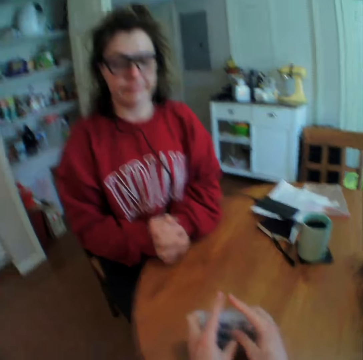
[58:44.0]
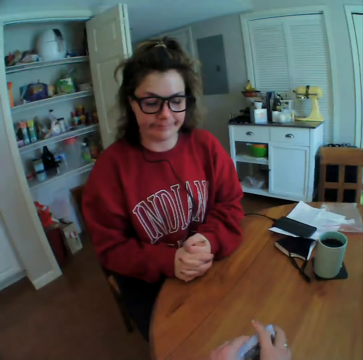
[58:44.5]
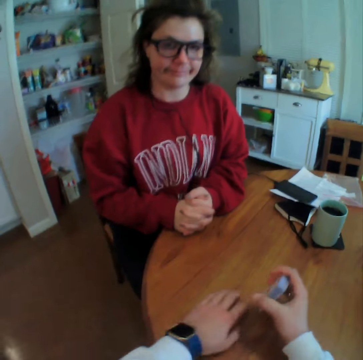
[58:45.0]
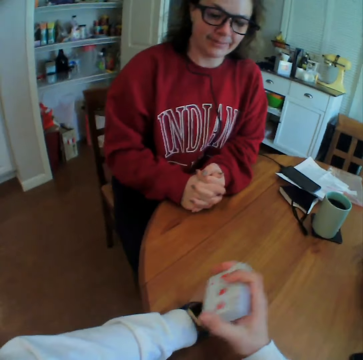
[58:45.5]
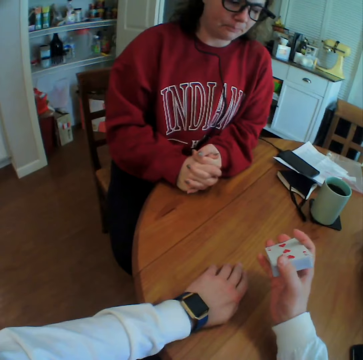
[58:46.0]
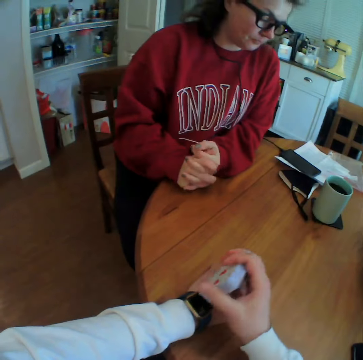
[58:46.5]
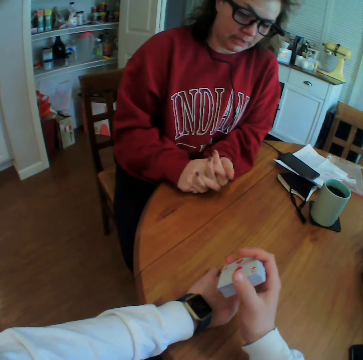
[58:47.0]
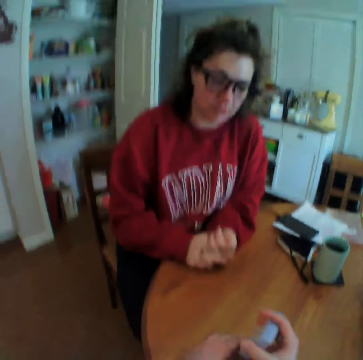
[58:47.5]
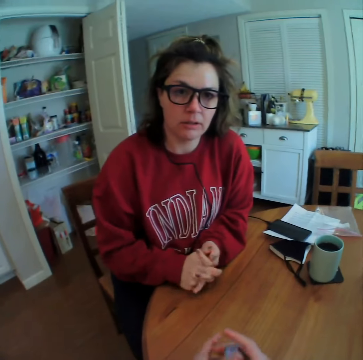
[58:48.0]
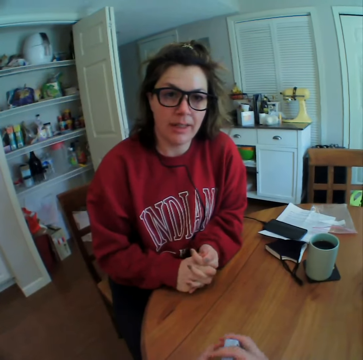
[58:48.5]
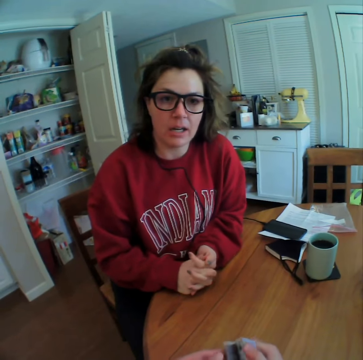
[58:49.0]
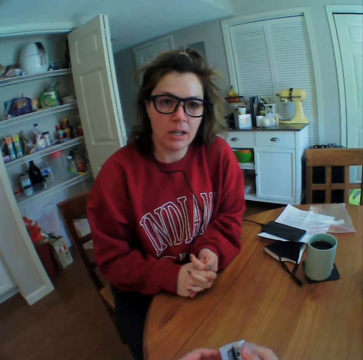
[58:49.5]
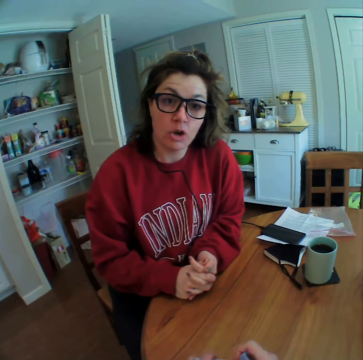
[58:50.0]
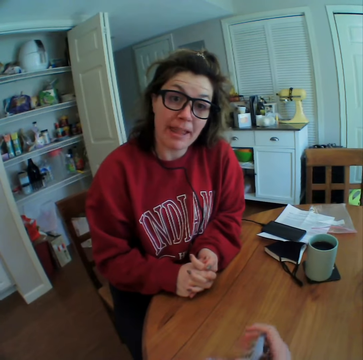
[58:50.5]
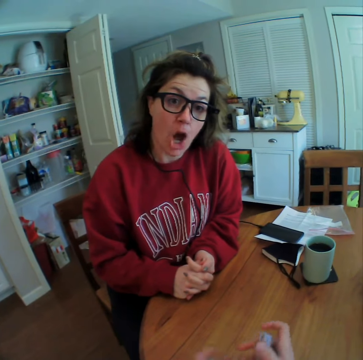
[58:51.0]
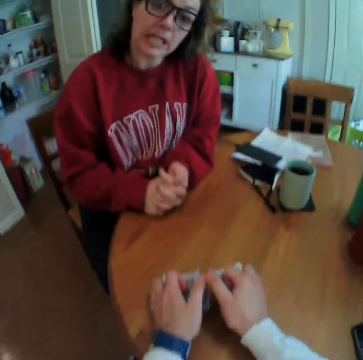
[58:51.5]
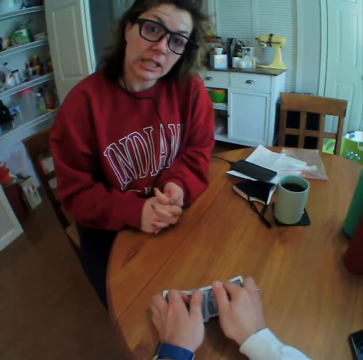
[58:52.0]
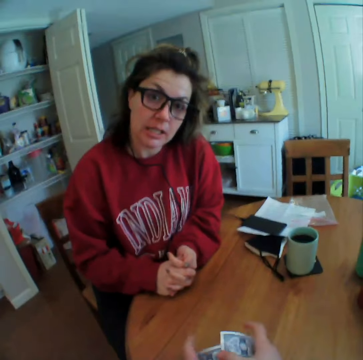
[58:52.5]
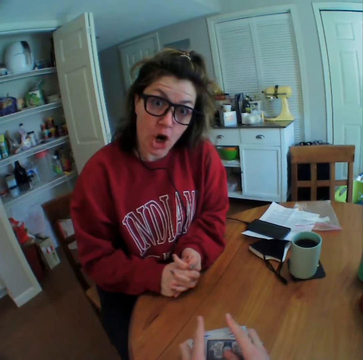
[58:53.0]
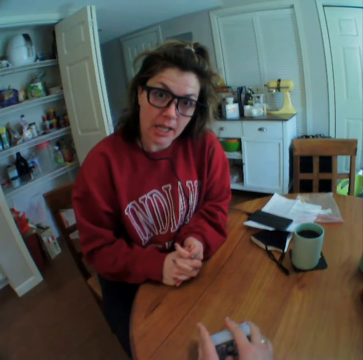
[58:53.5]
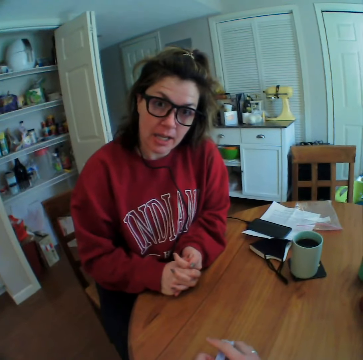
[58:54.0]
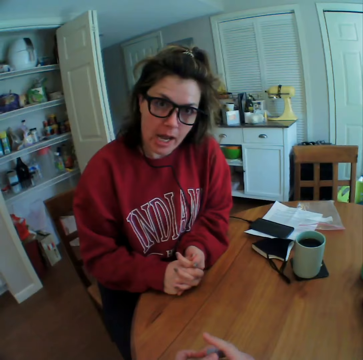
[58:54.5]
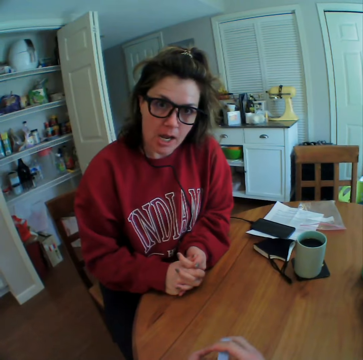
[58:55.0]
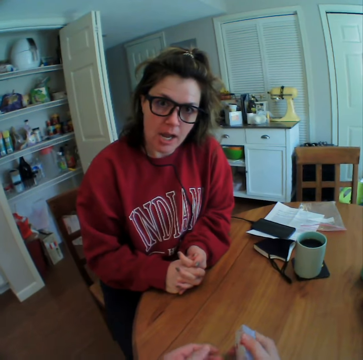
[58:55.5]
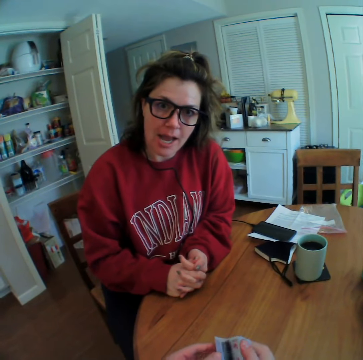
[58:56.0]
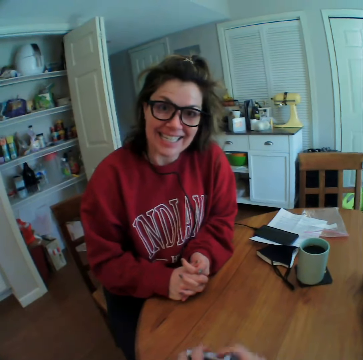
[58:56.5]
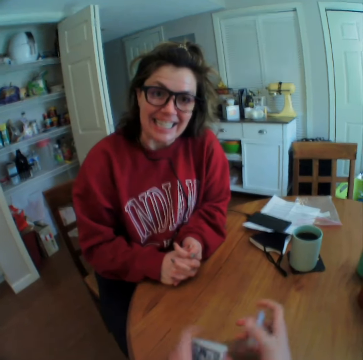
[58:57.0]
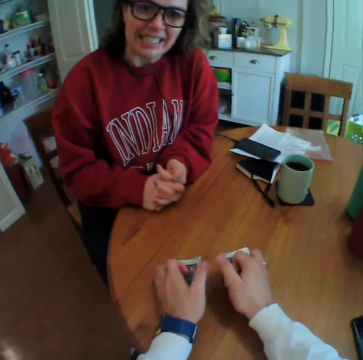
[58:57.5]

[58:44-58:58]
The camera wearer shuffles the cards. They talk to a lady. They interact with the lady. They talk to the lady again.

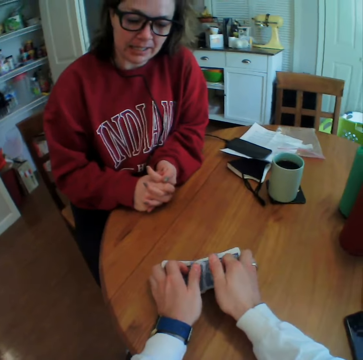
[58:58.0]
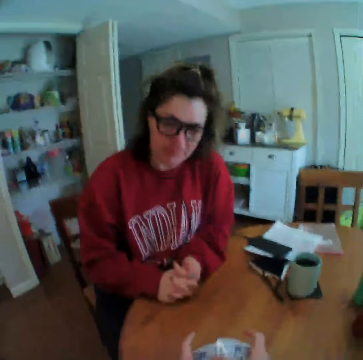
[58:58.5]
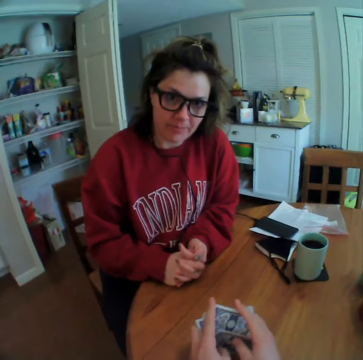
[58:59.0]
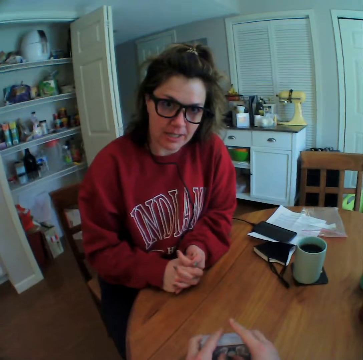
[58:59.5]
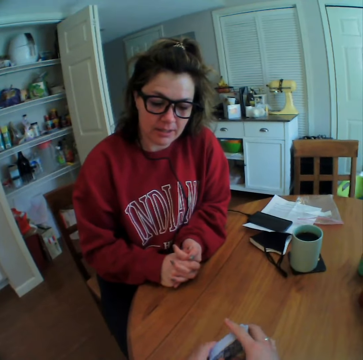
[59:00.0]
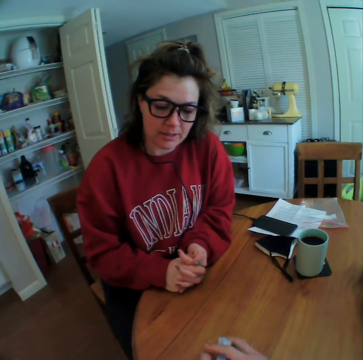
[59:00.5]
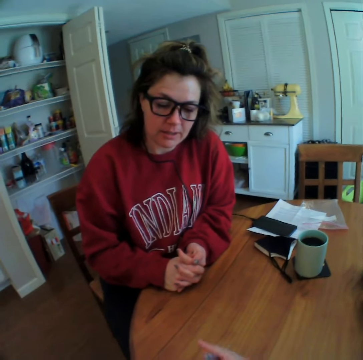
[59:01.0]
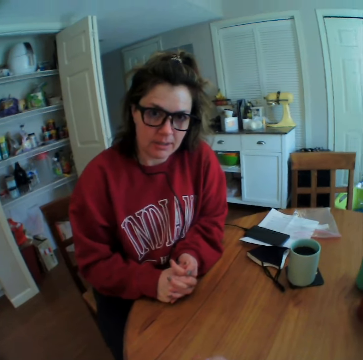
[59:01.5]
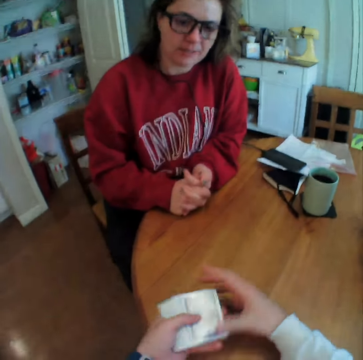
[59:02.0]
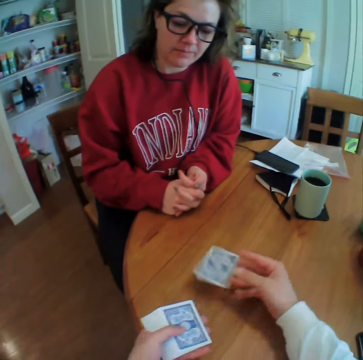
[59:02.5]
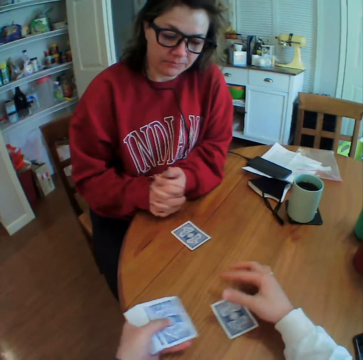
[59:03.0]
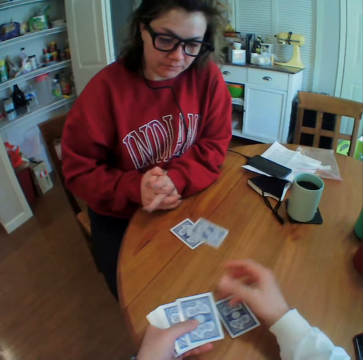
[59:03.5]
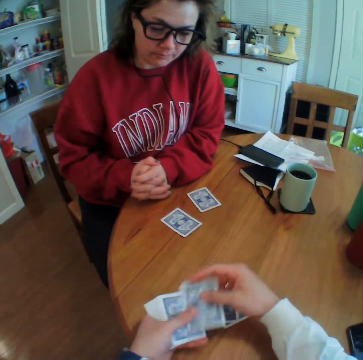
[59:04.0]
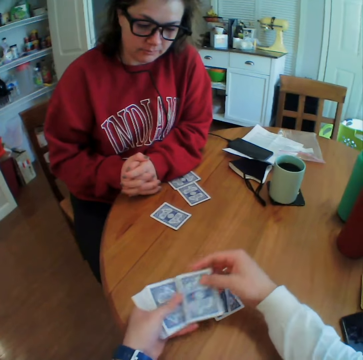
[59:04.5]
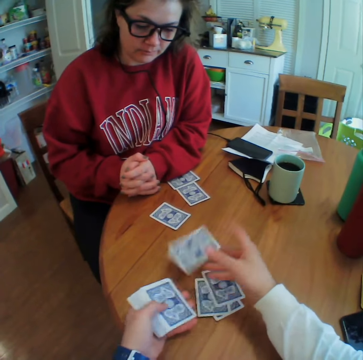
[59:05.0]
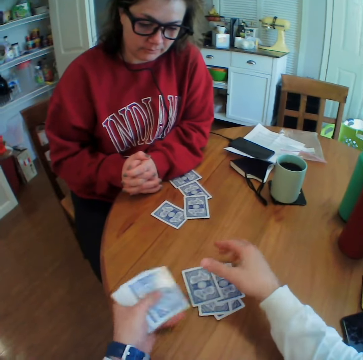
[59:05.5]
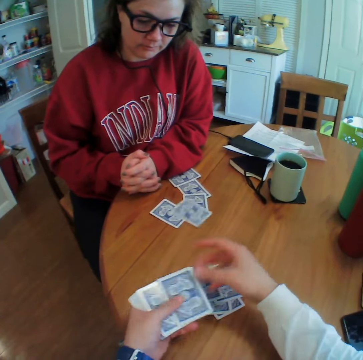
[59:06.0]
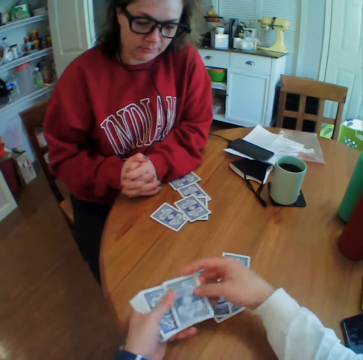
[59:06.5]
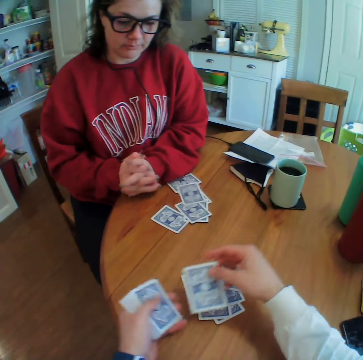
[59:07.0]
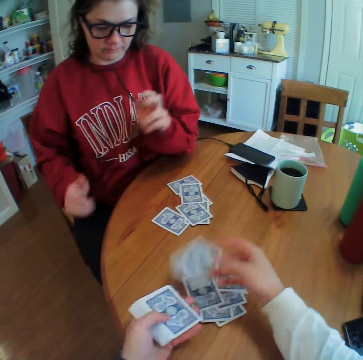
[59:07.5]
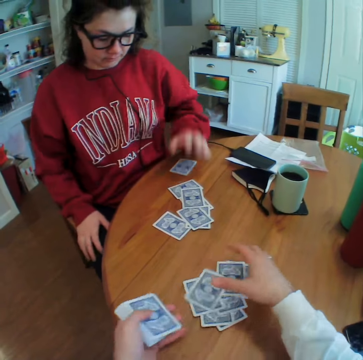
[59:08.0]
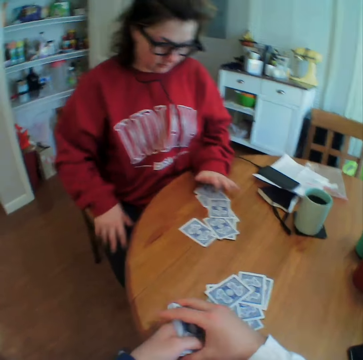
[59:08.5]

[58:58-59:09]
The camera wearer arranges cards on the table. They share cards with a lady.

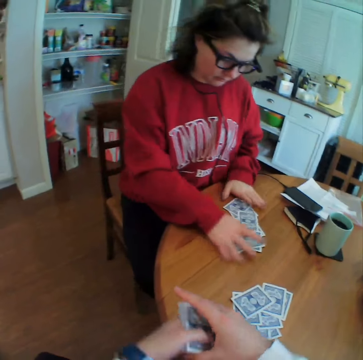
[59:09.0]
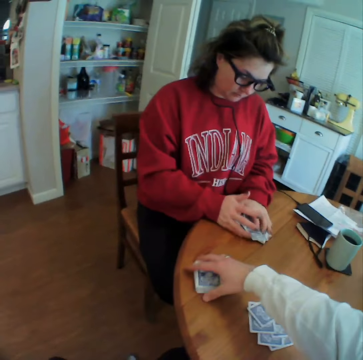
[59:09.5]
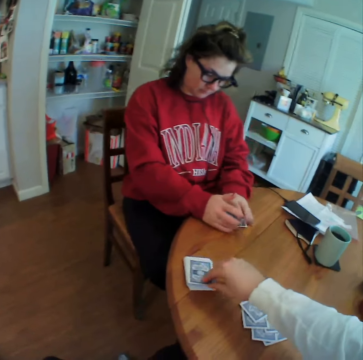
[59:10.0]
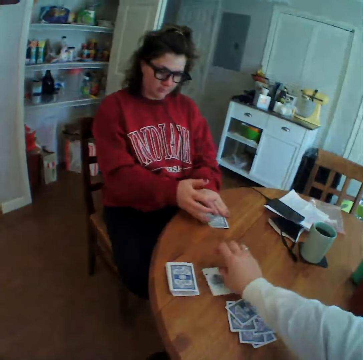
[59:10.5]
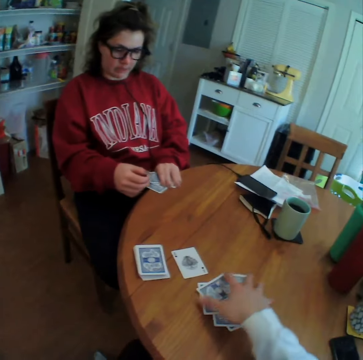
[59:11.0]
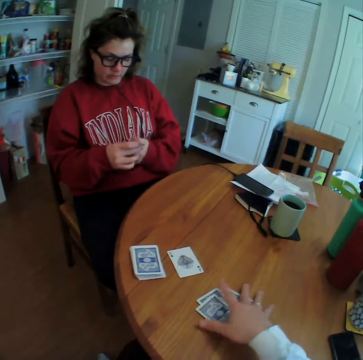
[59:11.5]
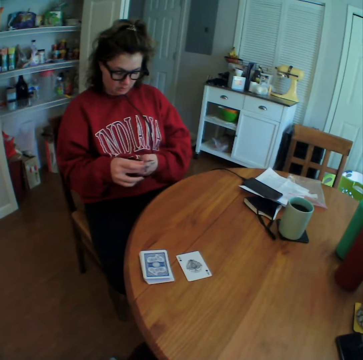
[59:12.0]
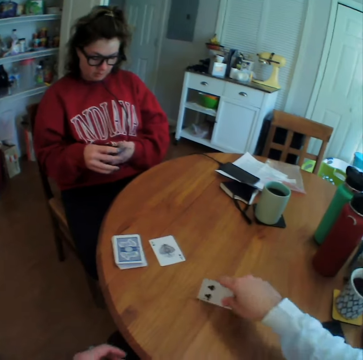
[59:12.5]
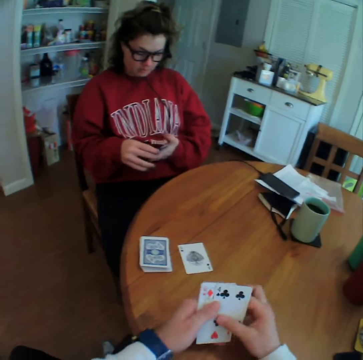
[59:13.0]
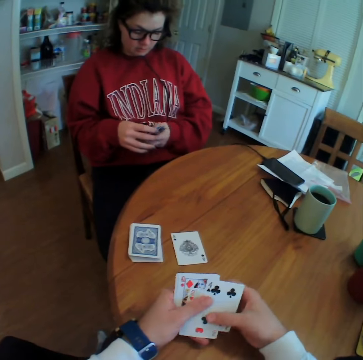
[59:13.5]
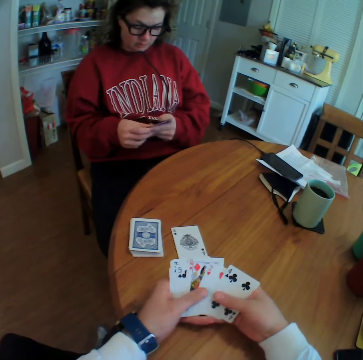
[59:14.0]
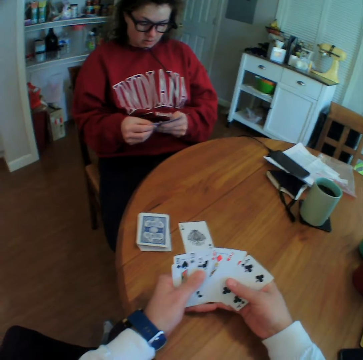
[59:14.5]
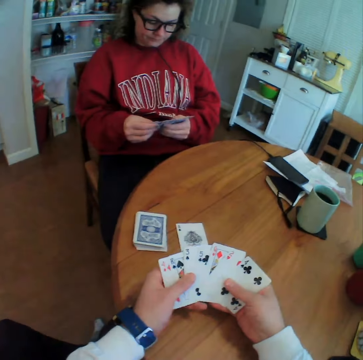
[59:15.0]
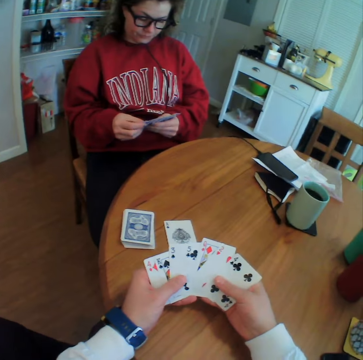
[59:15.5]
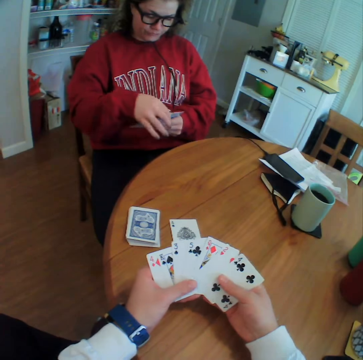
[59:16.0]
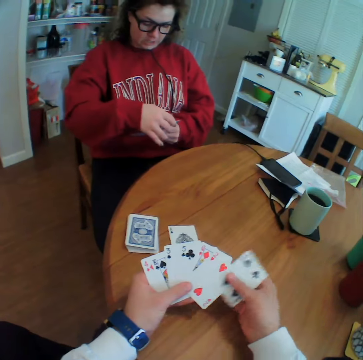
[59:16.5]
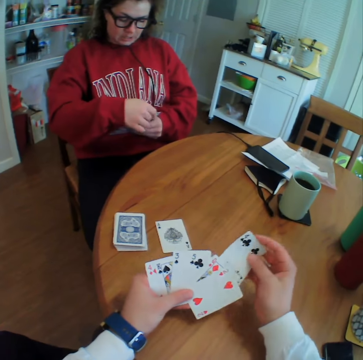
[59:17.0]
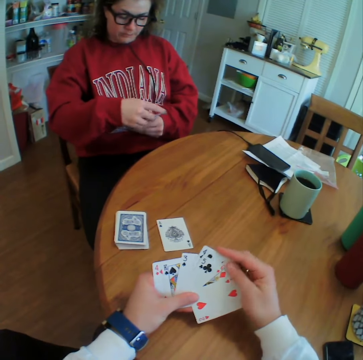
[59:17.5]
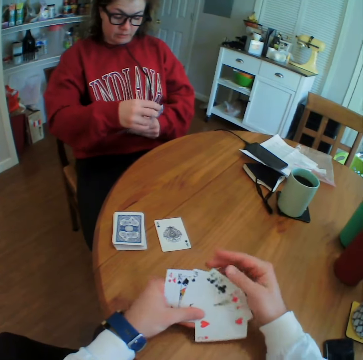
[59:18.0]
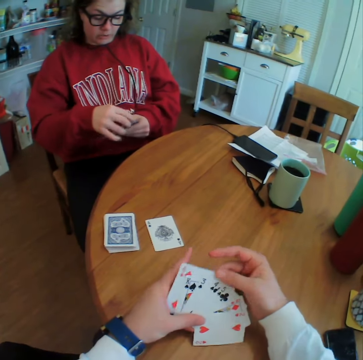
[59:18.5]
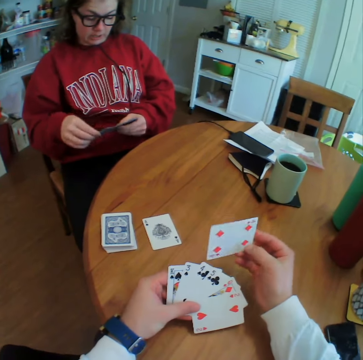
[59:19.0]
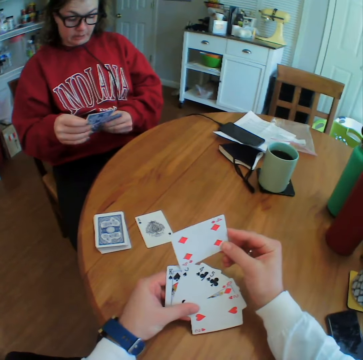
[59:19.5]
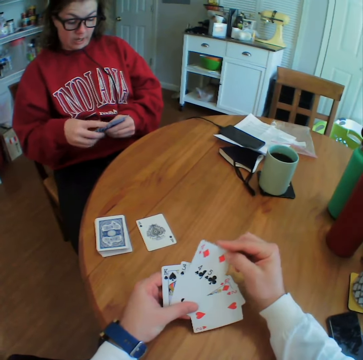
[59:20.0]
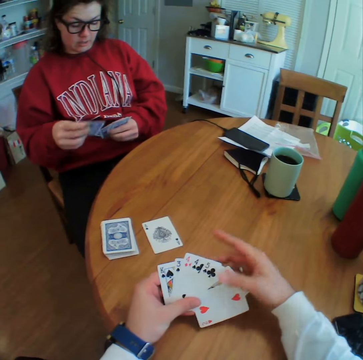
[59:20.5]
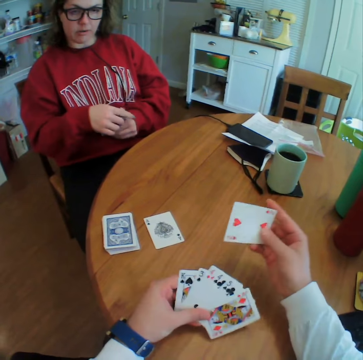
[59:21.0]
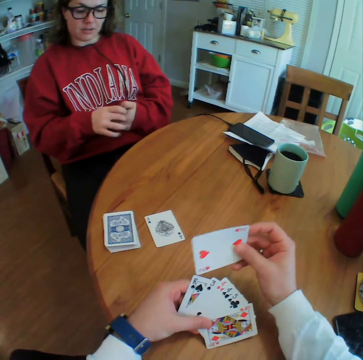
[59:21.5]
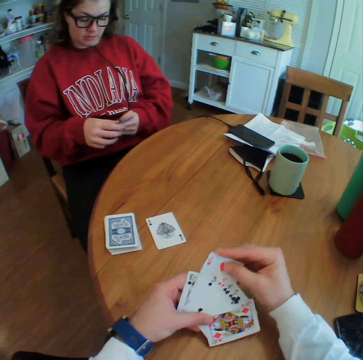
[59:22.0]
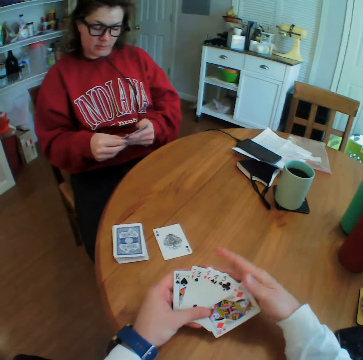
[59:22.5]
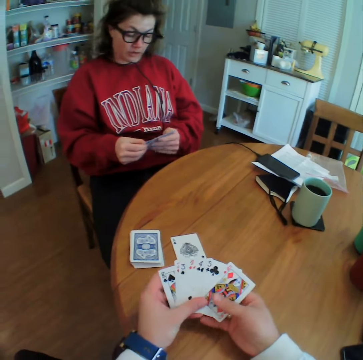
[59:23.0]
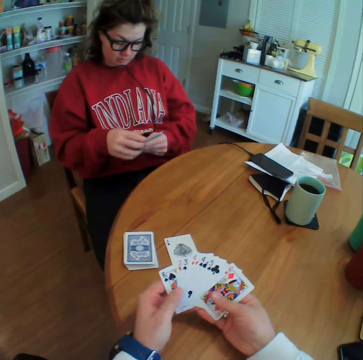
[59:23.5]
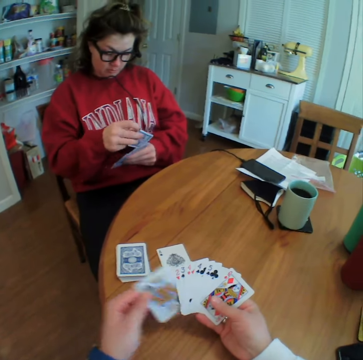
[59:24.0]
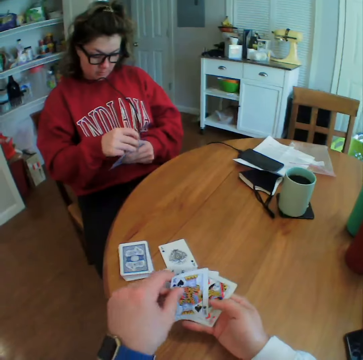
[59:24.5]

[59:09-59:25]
The camera wearer puts the remaining cards down on the table. He picks up a card. He drops a card. A lady picks up her cards. The camera wearer picks up his cards. He reshuffles the cards. He spreads cards on his hands. He shuffles the cards. The lady shuffles her cards.
